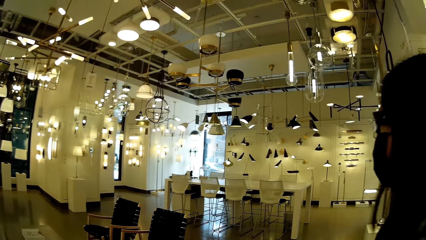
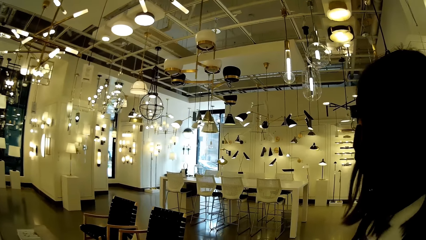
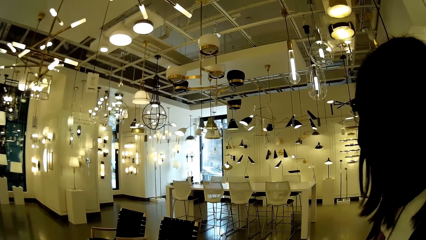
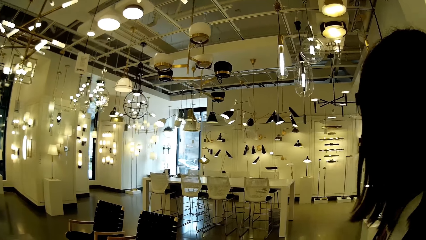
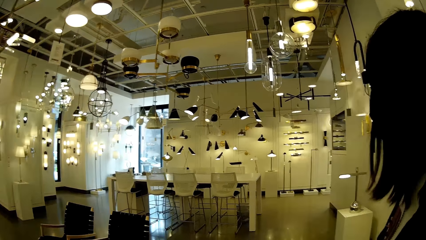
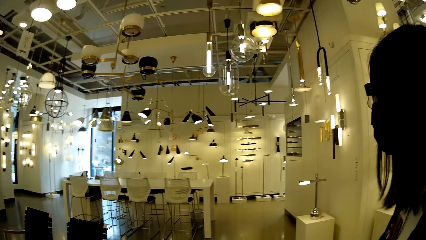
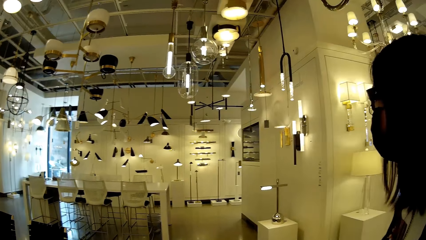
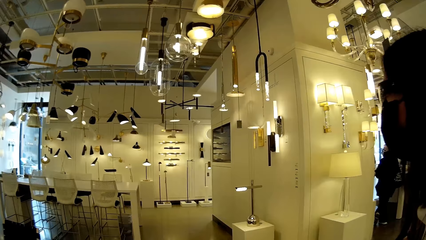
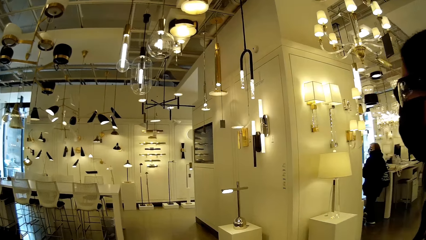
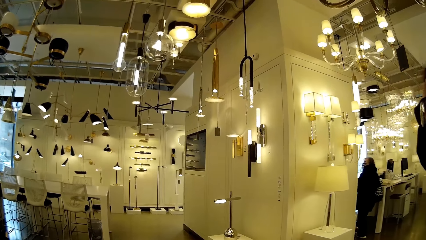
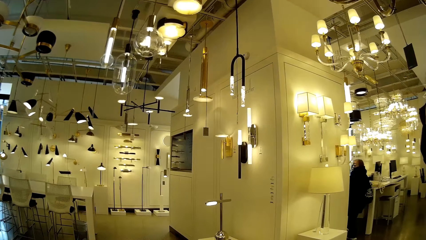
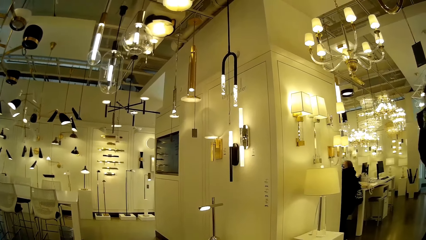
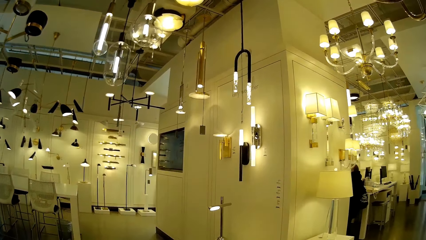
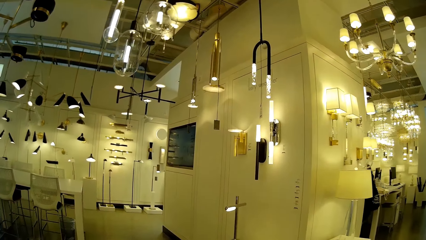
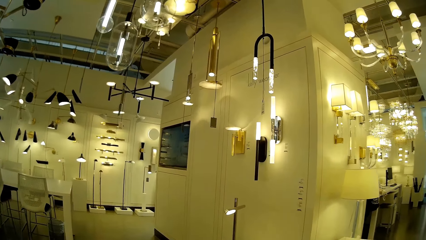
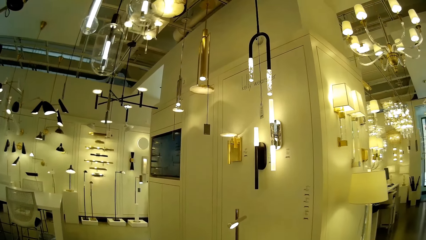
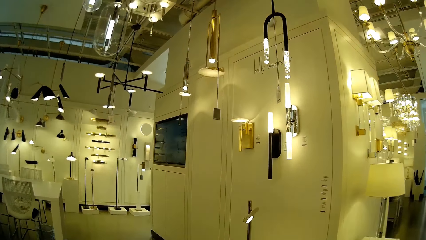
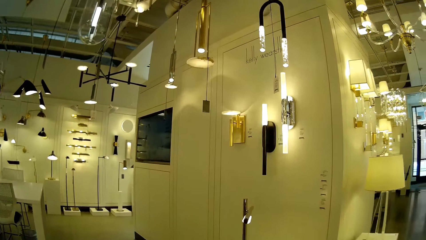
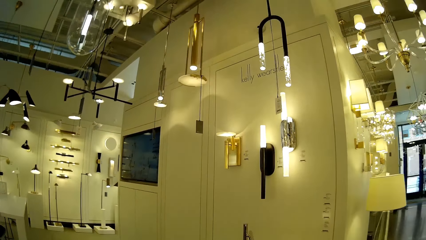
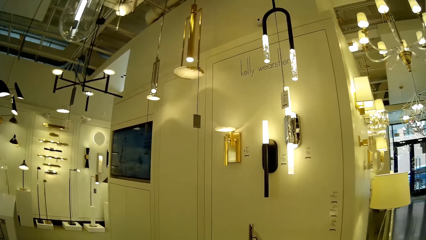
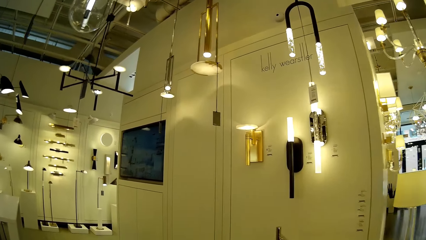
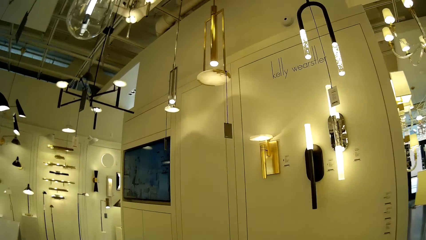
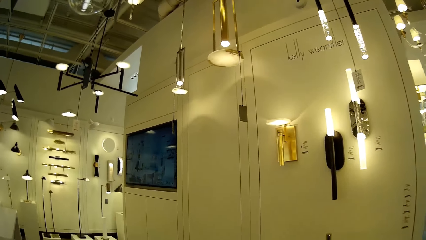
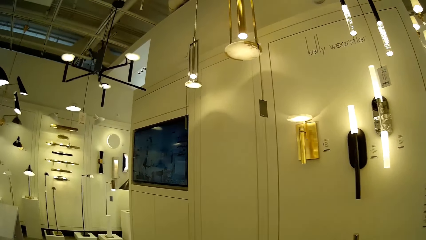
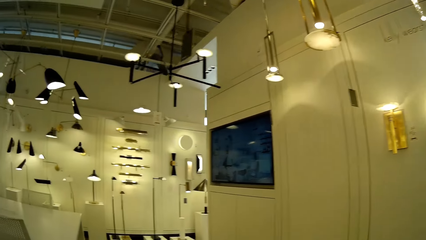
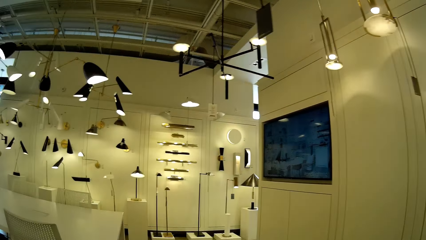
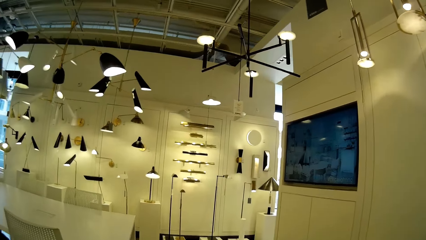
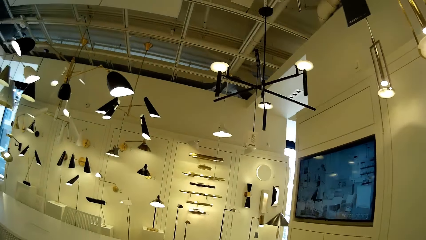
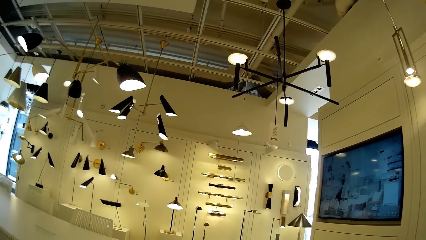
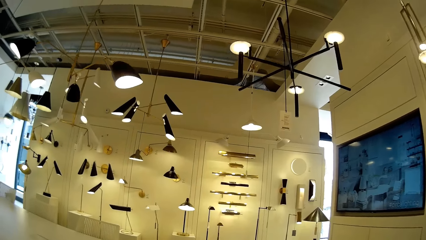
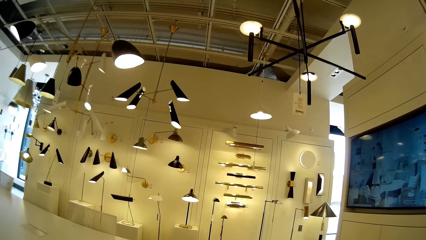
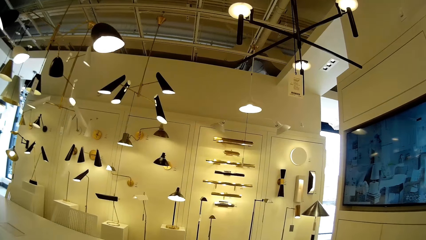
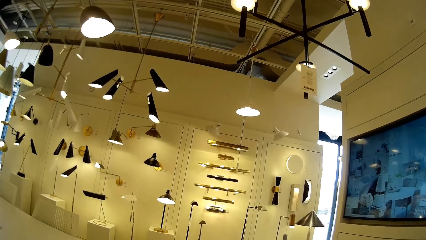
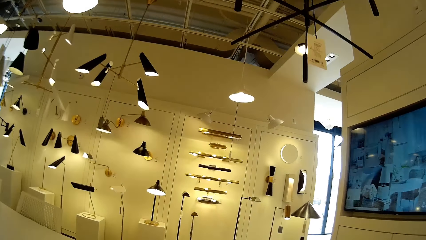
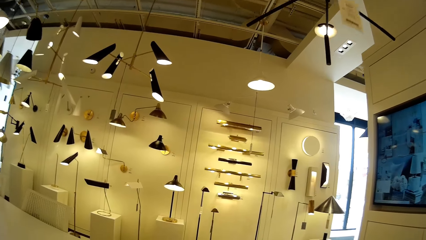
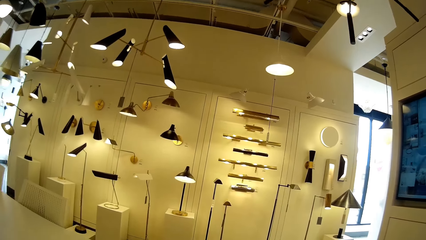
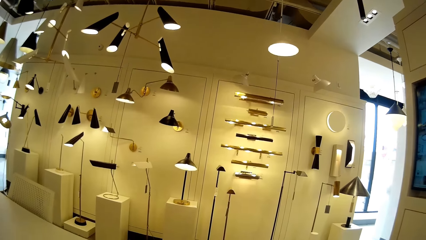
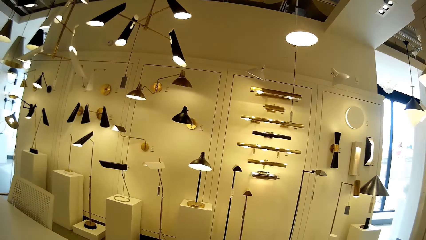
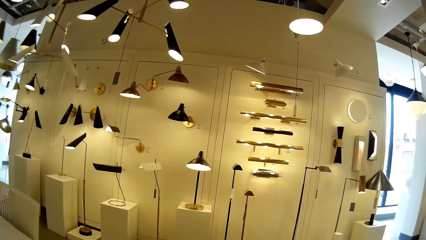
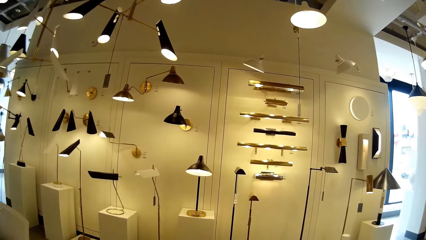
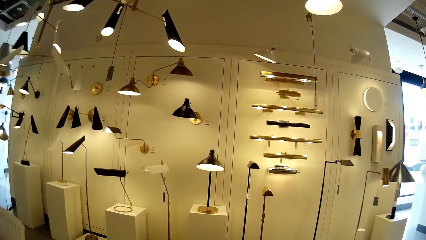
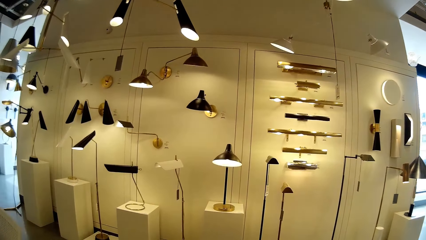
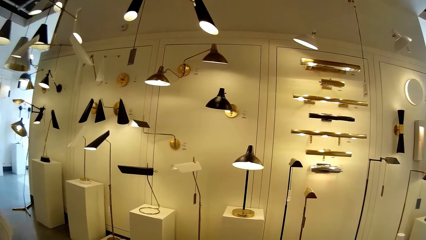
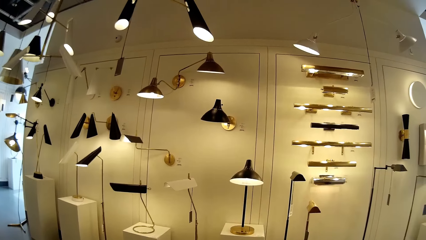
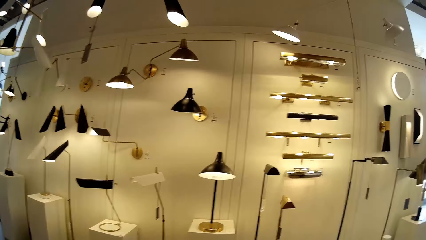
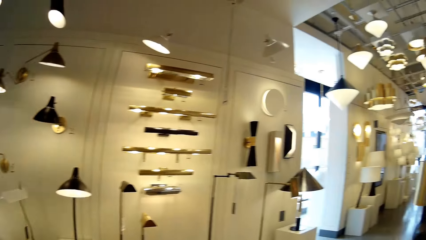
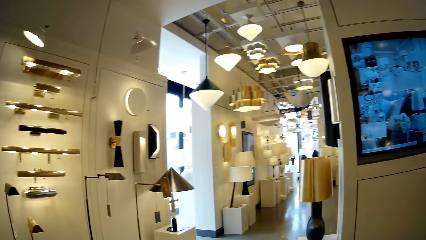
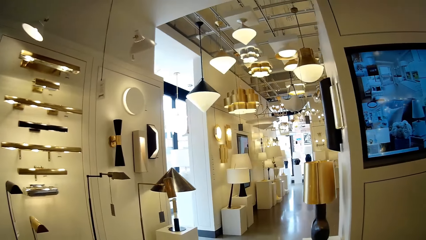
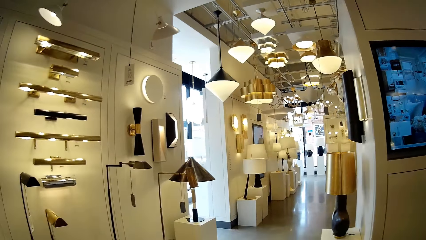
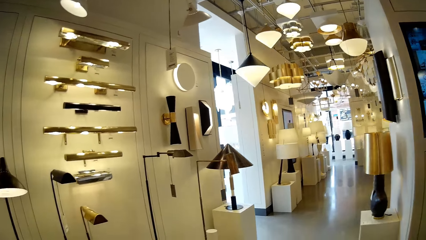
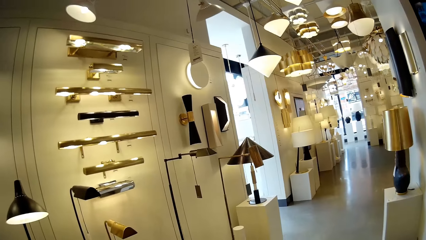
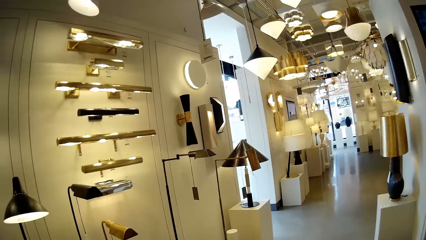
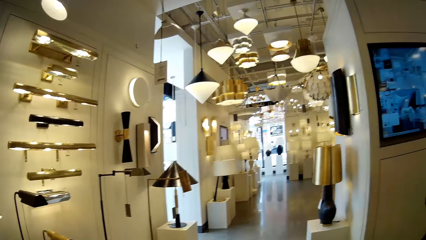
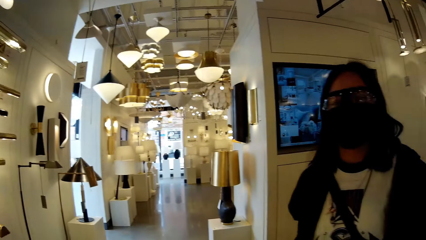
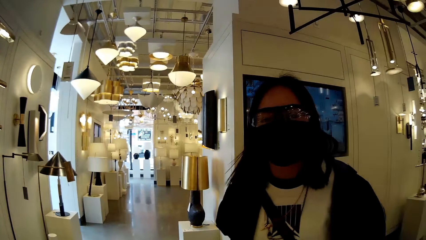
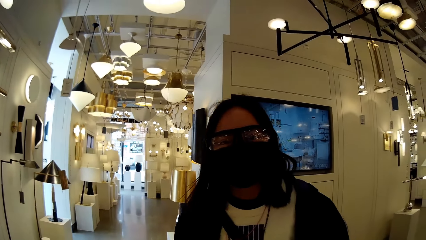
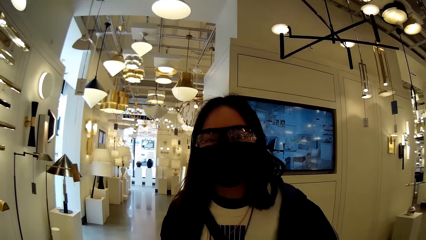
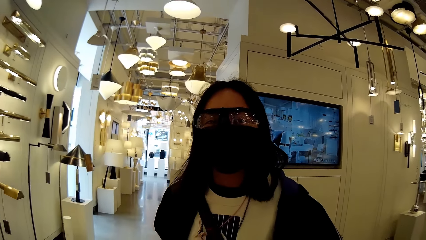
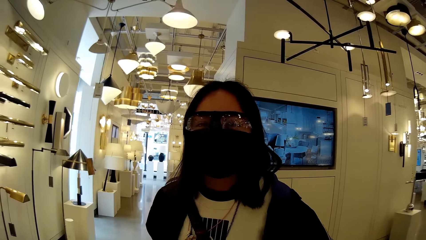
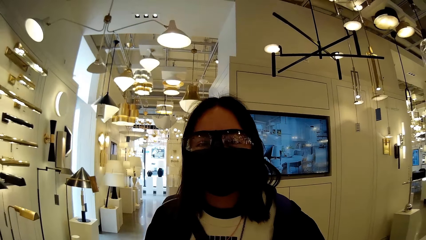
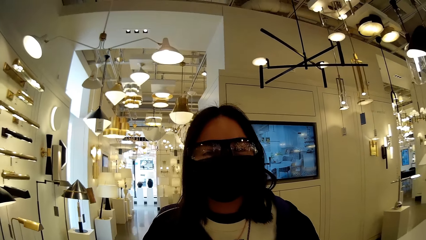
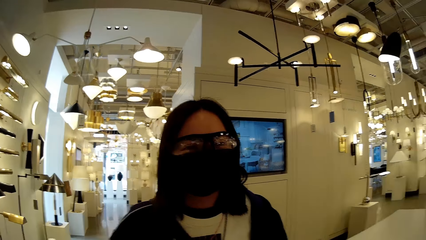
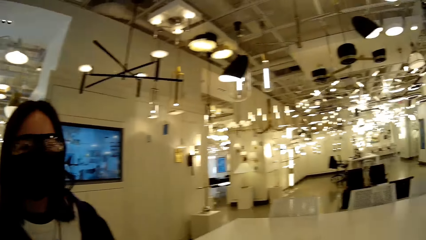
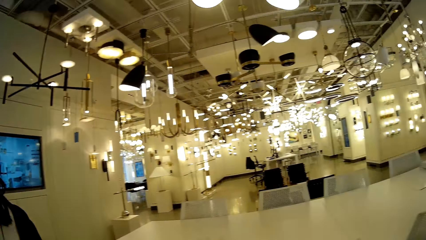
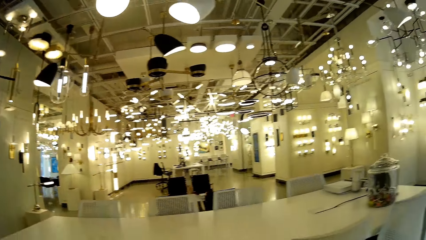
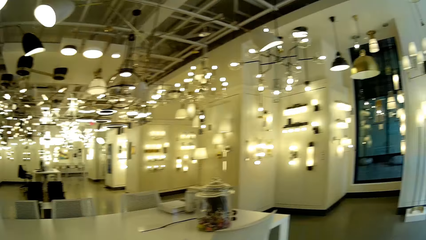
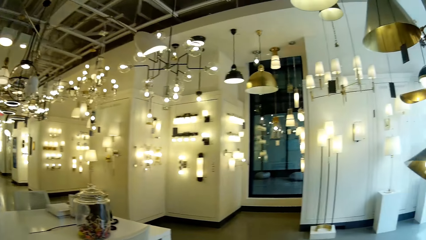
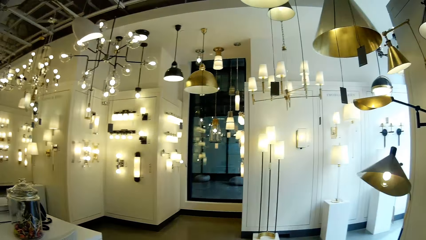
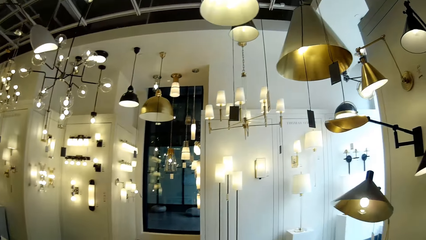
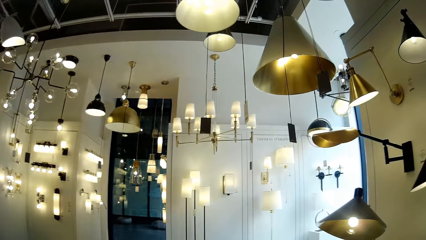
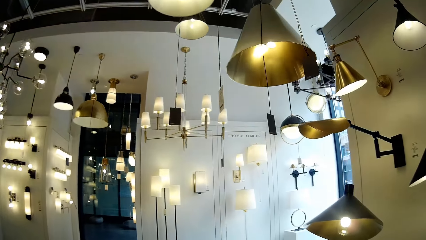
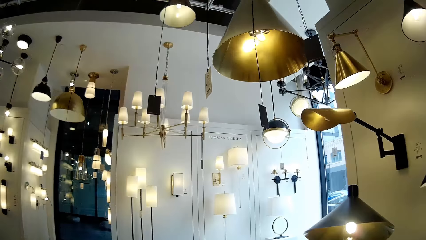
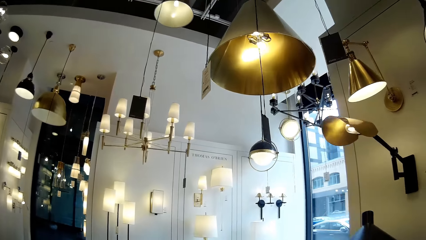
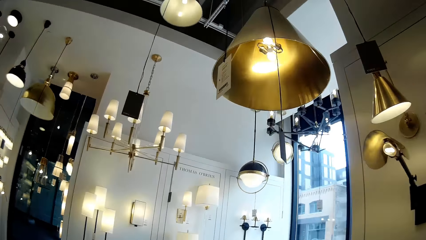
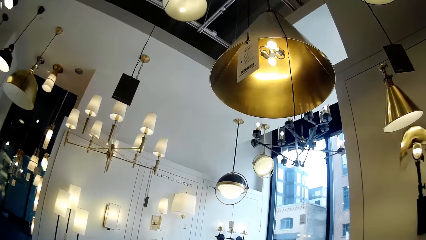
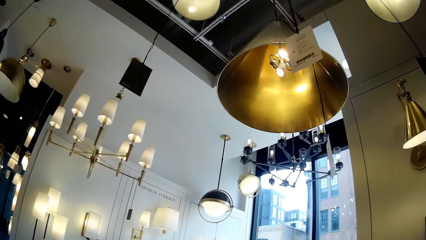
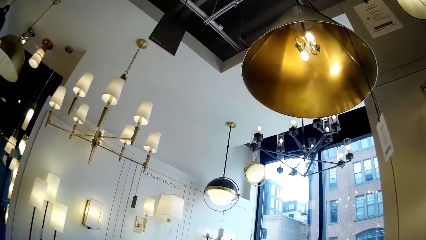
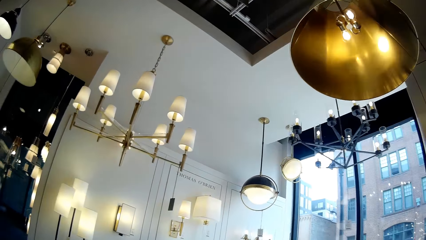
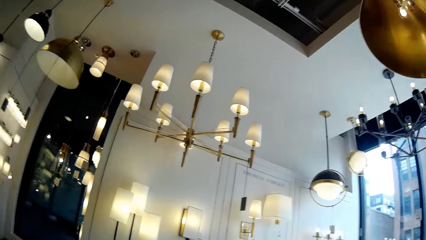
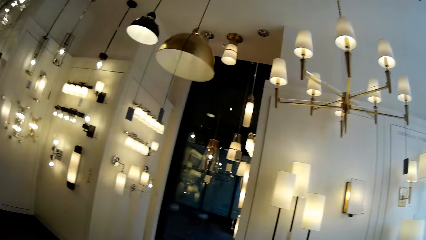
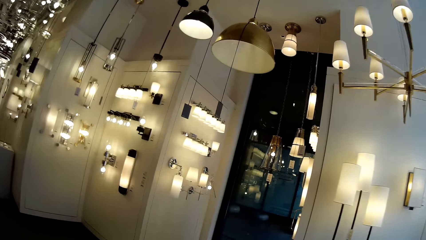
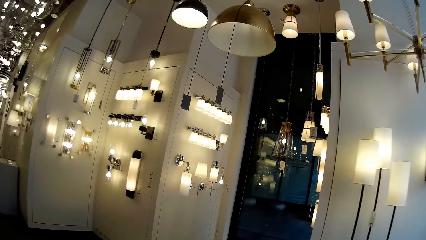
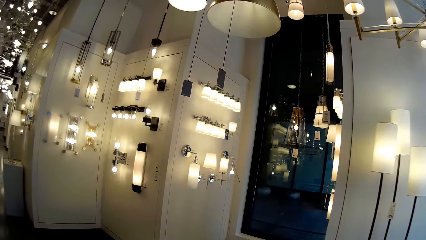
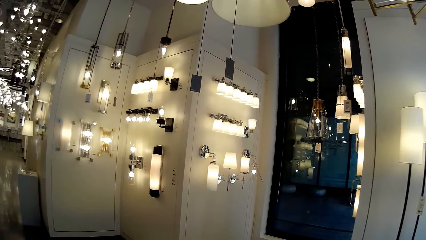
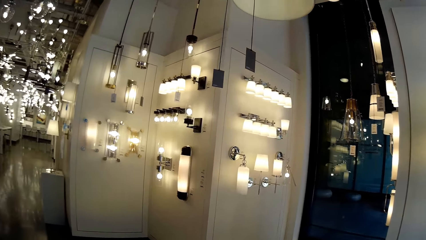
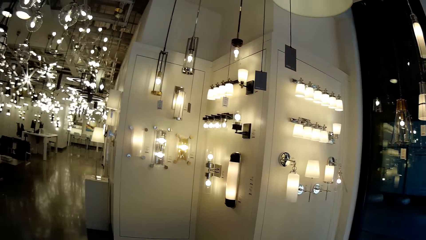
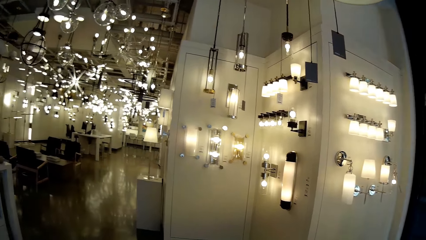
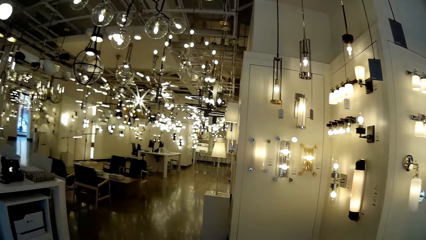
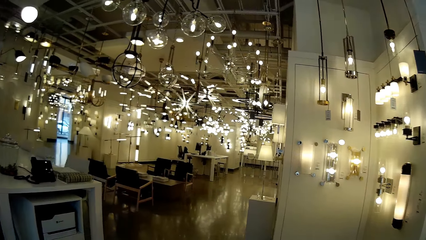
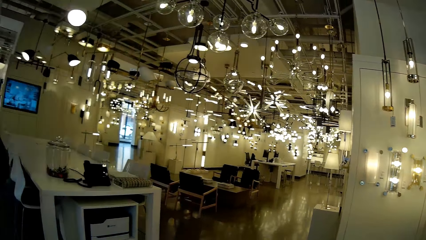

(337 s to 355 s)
The camera wearer looks at the bulb. The woman interacts with the camera wearer.
